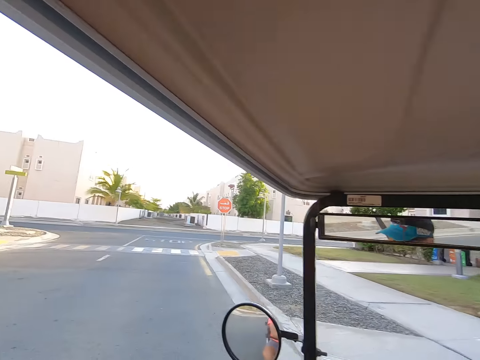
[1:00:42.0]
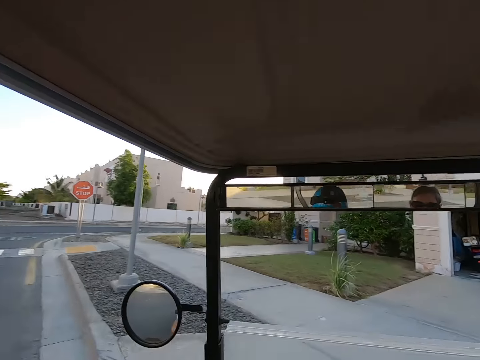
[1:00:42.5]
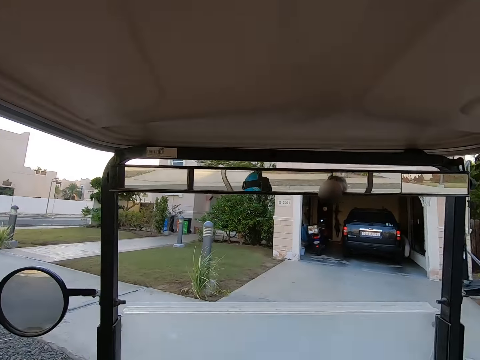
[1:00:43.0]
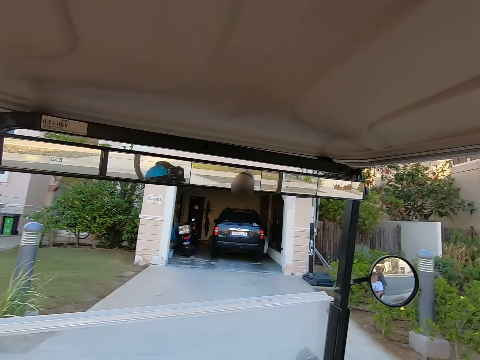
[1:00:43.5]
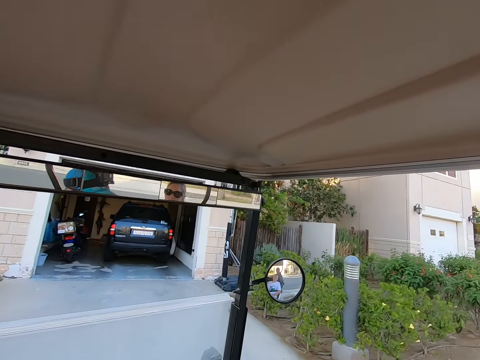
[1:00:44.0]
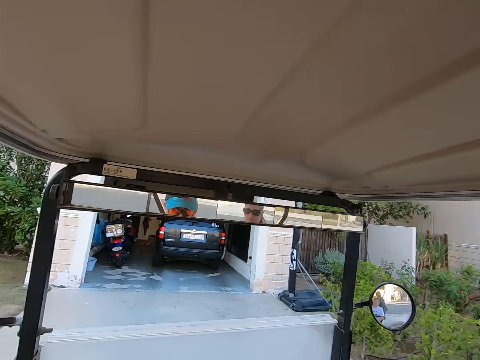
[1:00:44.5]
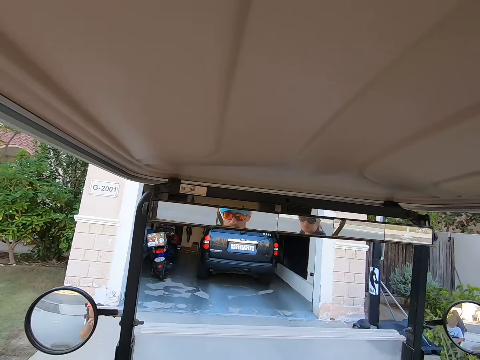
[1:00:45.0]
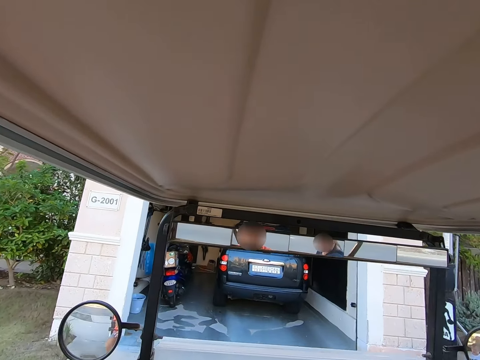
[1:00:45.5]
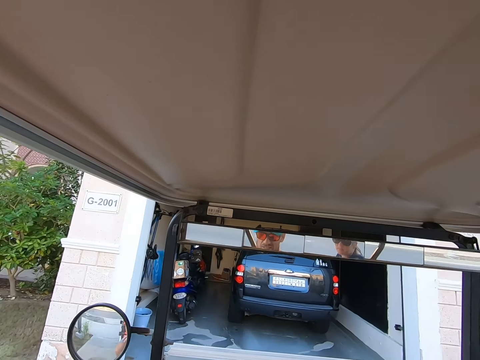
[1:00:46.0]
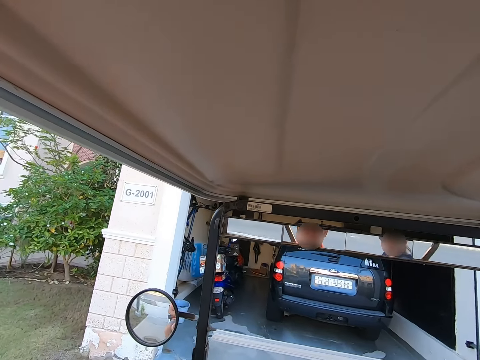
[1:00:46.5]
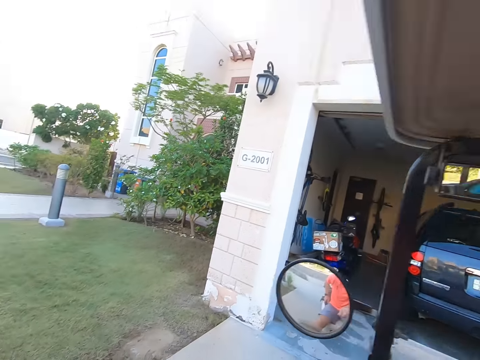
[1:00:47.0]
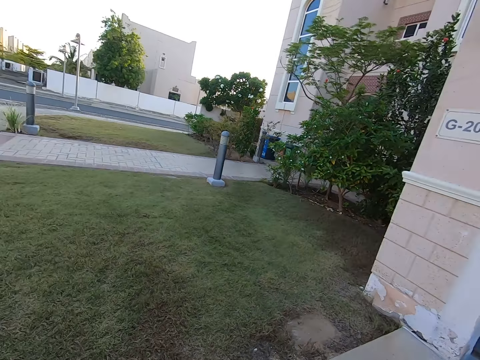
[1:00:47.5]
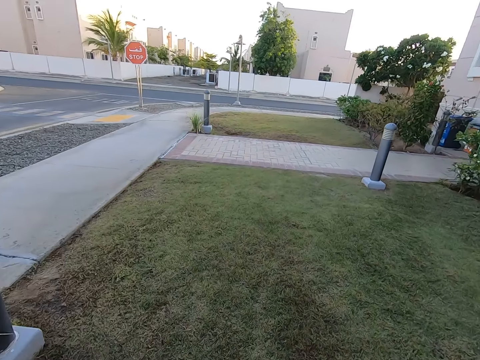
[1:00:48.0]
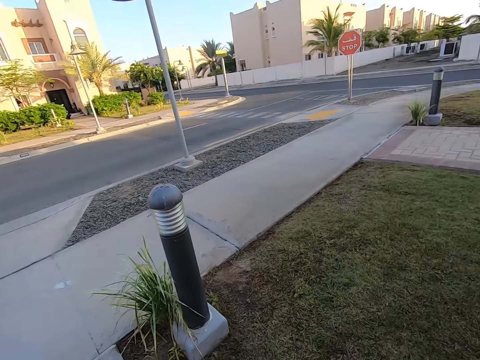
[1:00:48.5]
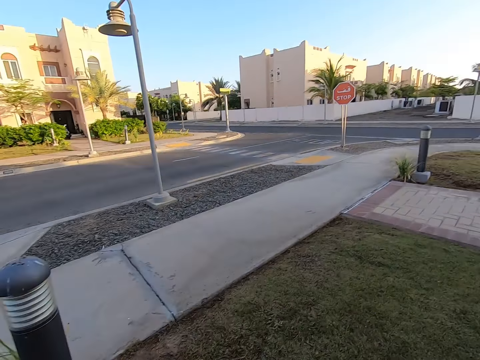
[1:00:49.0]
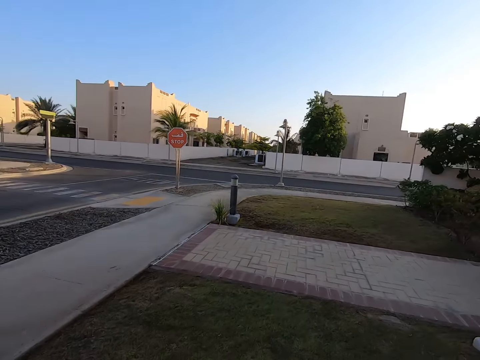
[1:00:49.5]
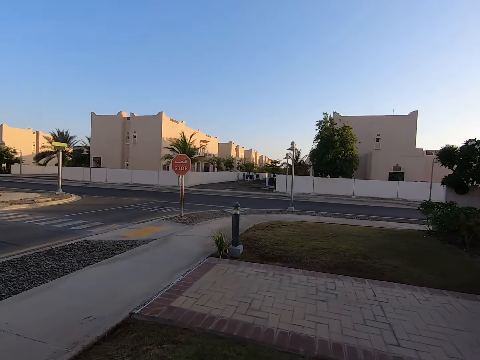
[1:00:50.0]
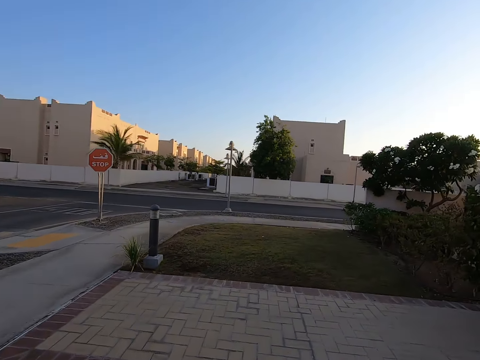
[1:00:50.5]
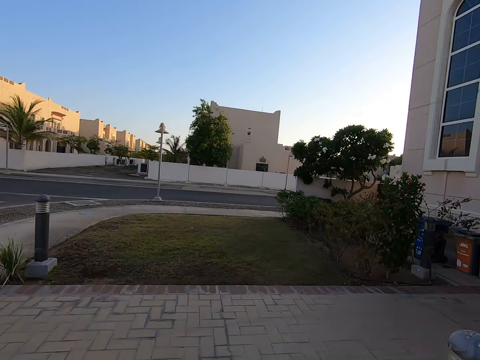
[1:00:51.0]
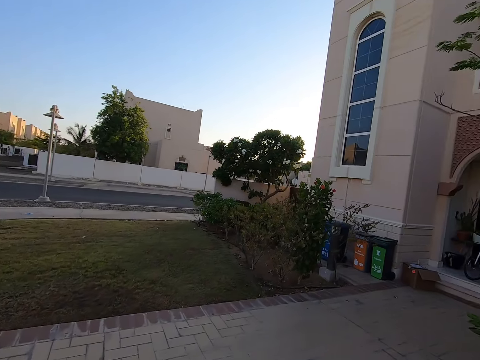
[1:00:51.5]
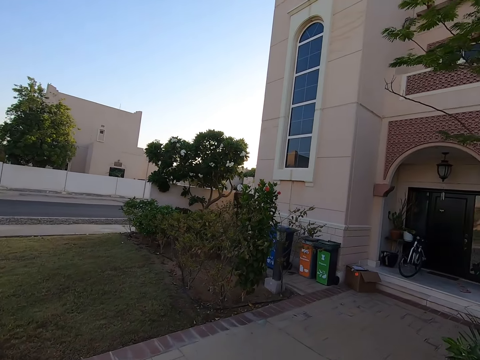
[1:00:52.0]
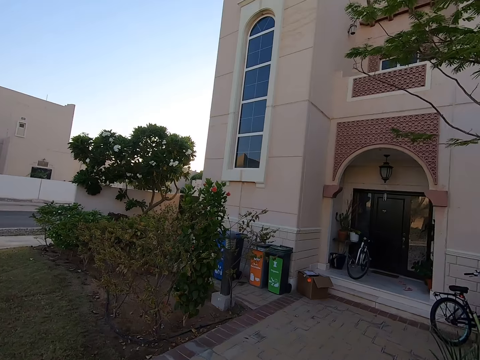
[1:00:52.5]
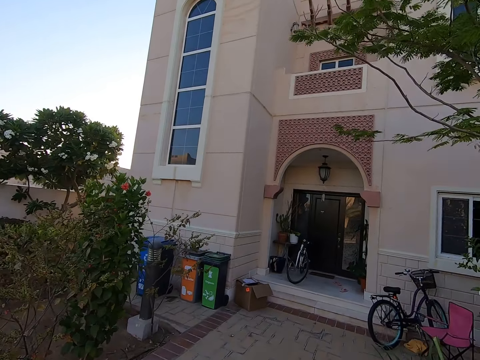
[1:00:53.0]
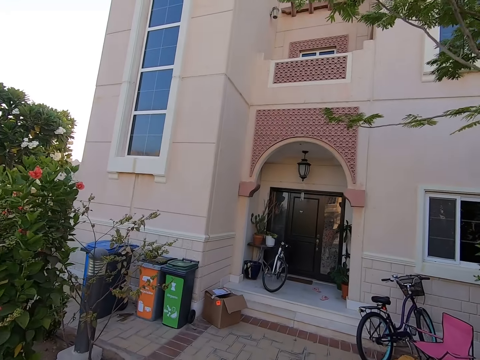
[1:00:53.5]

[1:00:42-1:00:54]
The camera wearer stares around on the road. They negotiate a corner. They drive into a garage. They station the tuktuk. They look around.

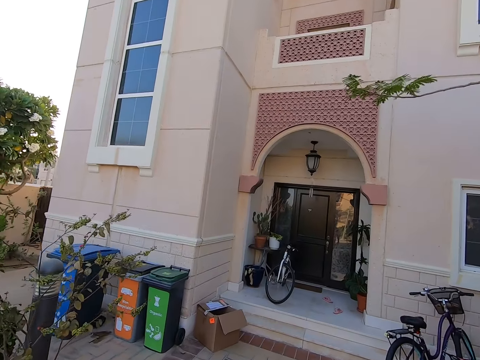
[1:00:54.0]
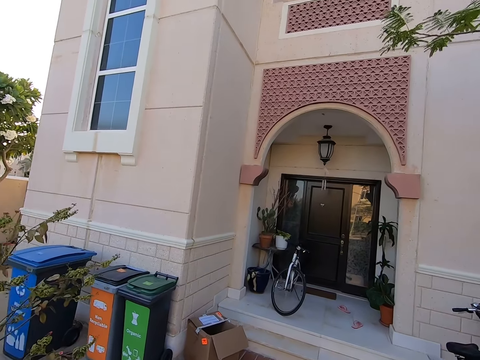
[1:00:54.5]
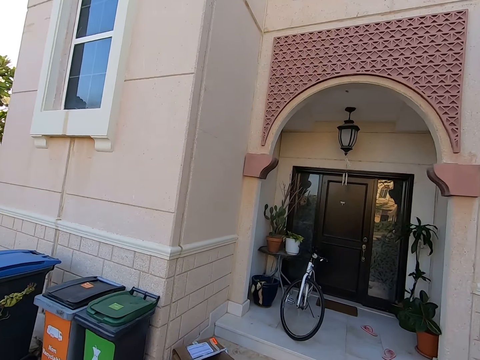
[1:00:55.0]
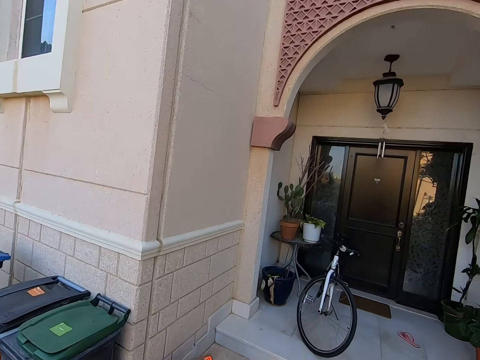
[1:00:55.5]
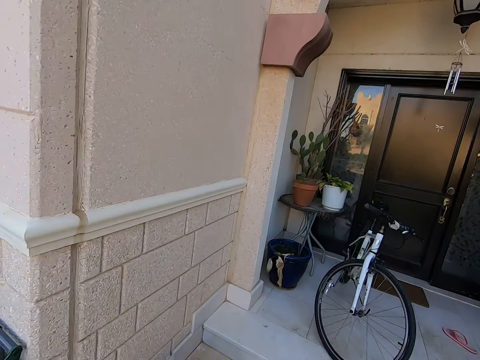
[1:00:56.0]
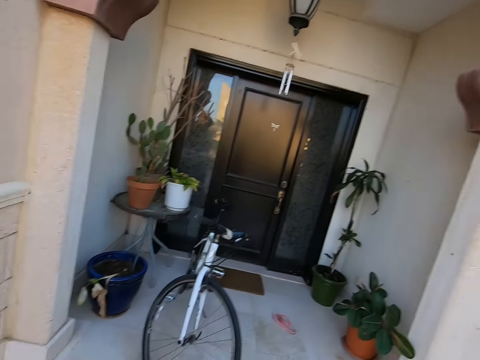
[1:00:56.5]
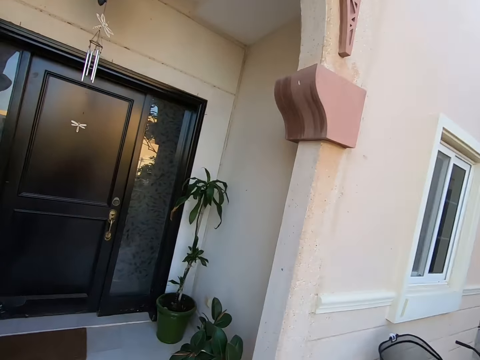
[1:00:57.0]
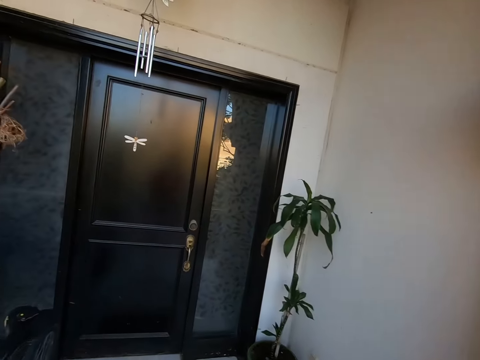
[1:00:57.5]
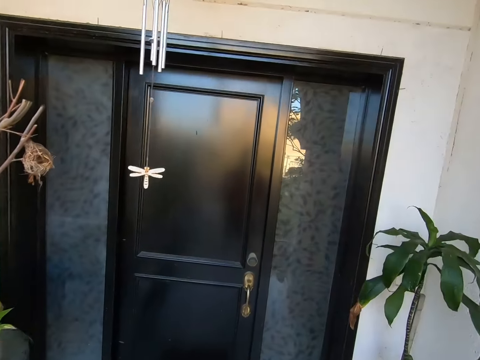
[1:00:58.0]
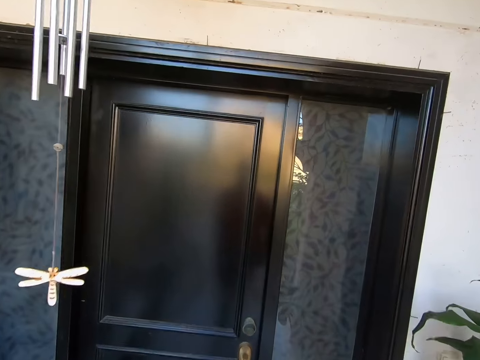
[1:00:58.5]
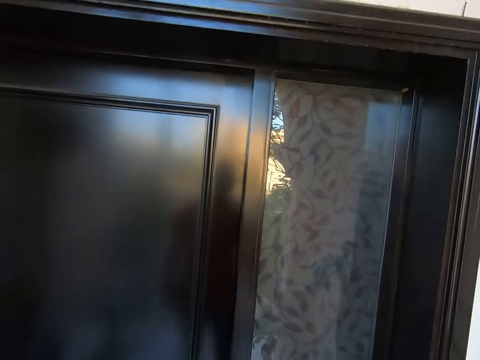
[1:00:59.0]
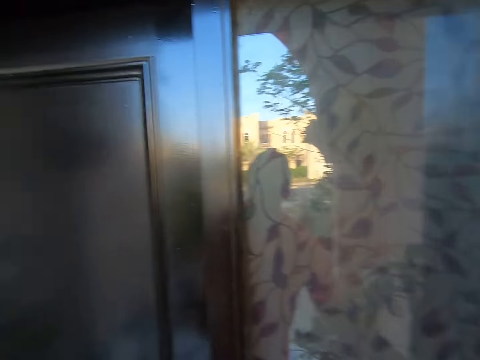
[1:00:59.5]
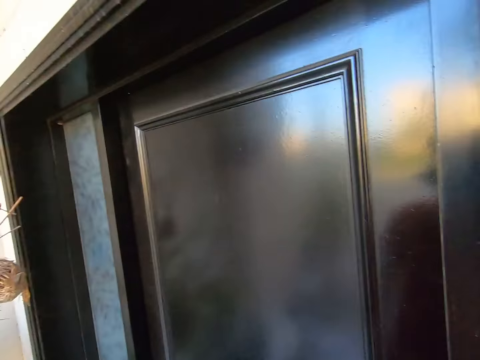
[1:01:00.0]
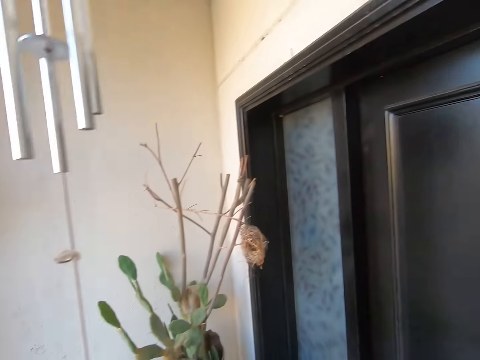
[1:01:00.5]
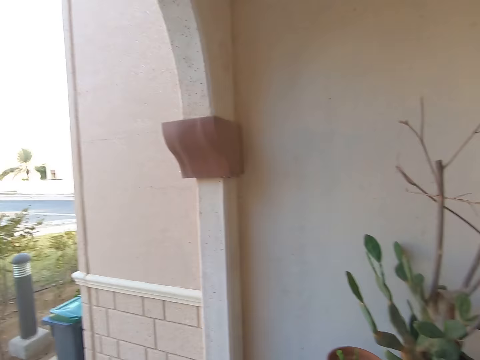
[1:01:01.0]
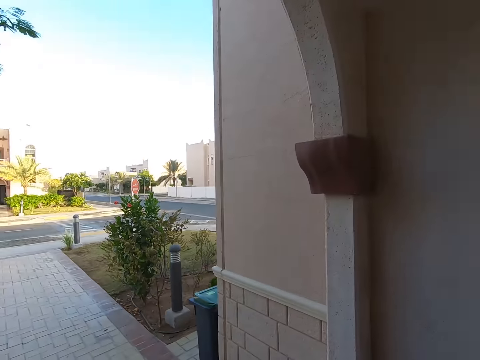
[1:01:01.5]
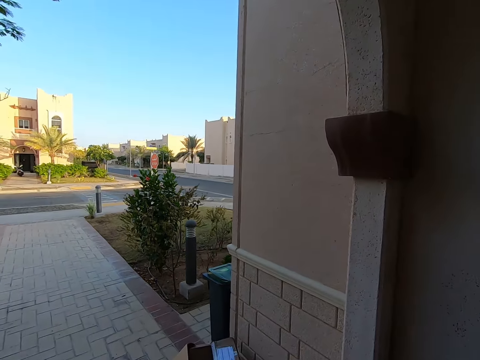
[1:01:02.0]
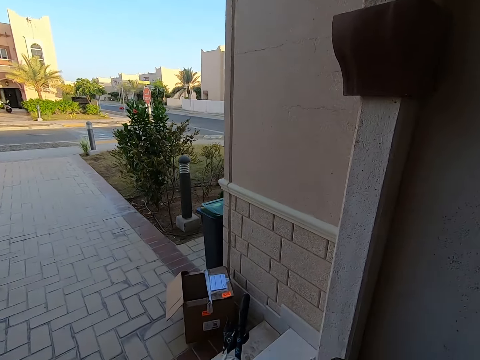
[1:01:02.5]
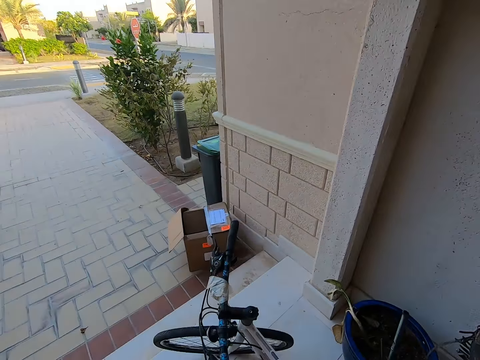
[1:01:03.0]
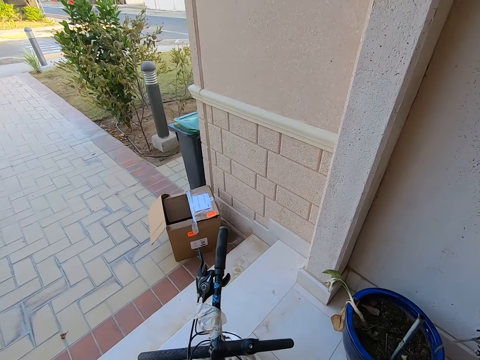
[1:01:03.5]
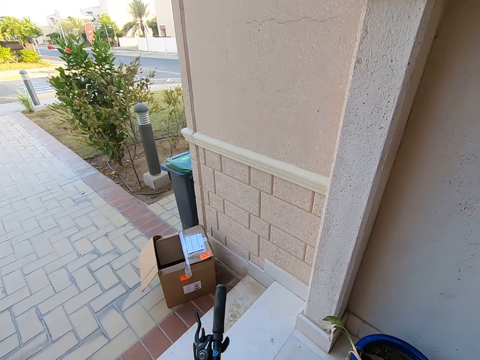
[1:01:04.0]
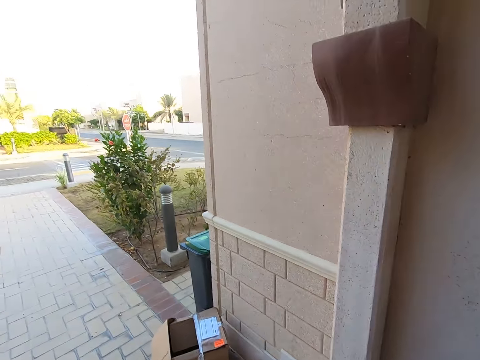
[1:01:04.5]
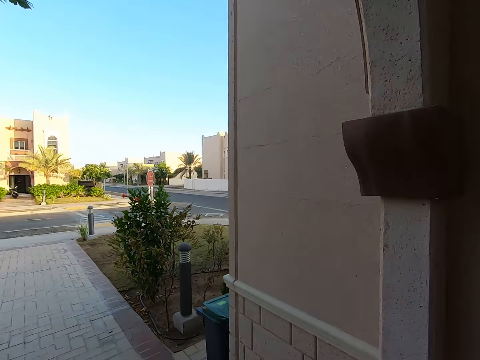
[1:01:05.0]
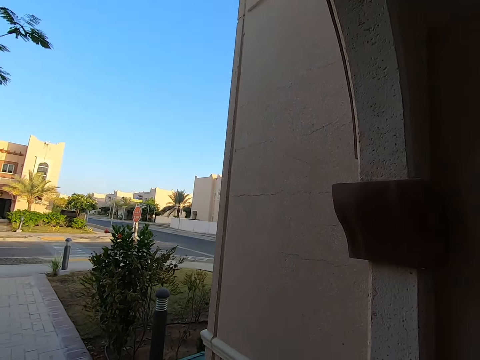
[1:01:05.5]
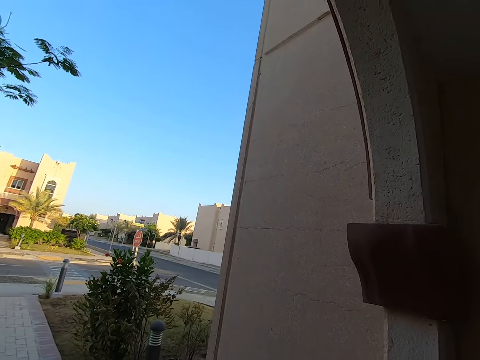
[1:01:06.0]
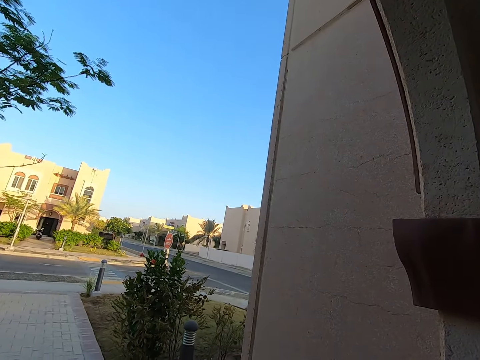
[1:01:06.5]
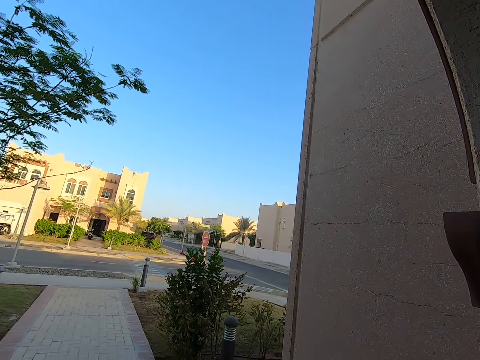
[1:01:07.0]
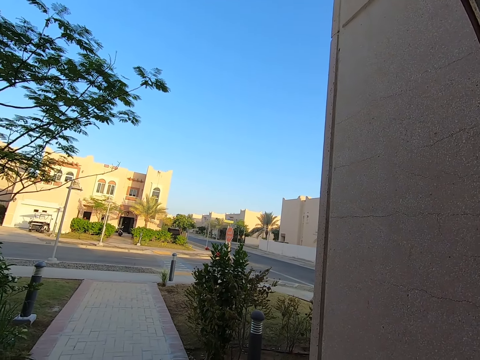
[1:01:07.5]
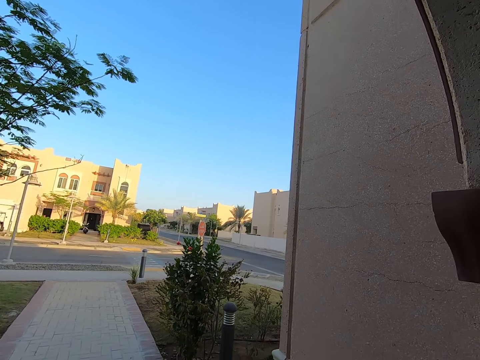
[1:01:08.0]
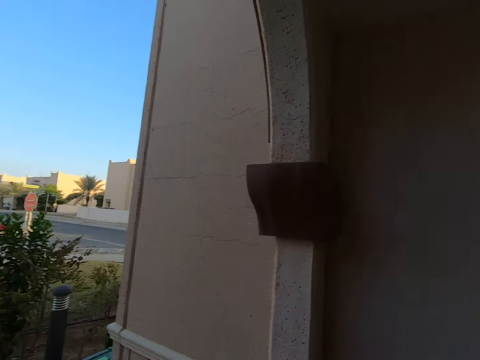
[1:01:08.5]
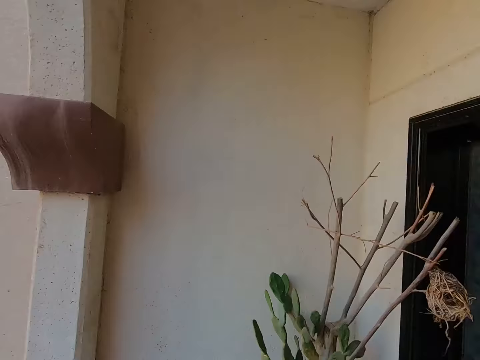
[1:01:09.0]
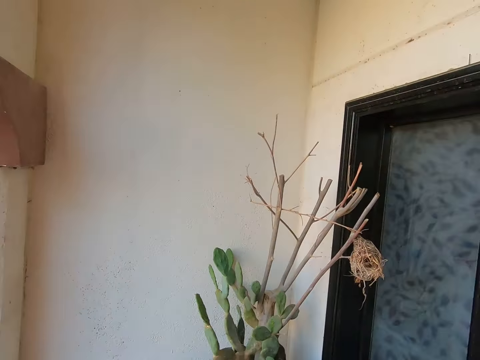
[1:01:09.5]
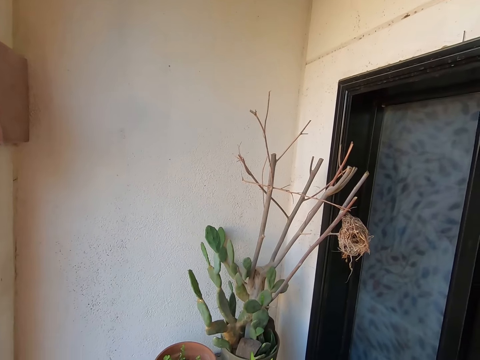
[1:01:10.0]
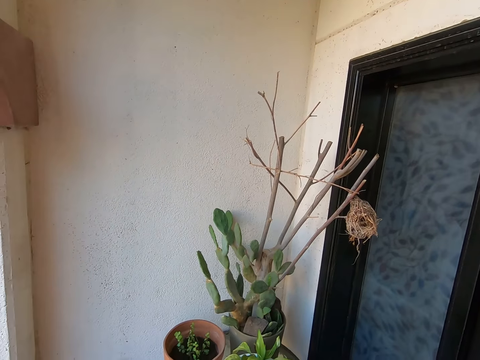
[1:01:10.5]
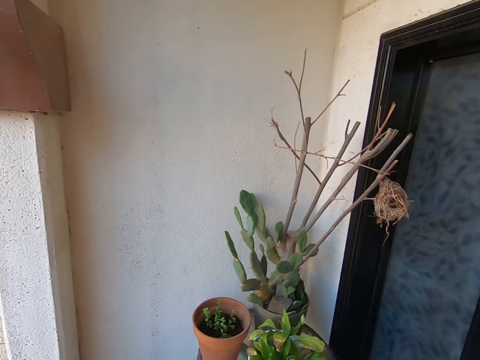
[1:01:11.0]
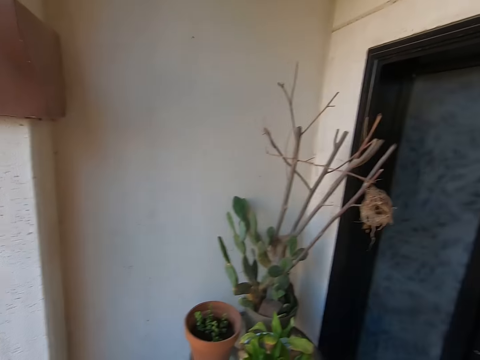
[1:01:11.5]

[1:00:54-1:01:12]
The camera wearer walks towards a door. They look around. They walk around. They look around. They stand by the door.
